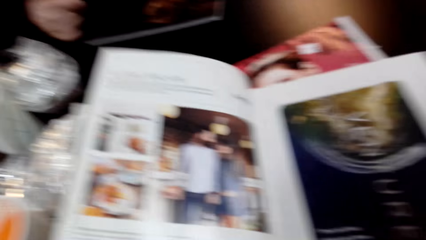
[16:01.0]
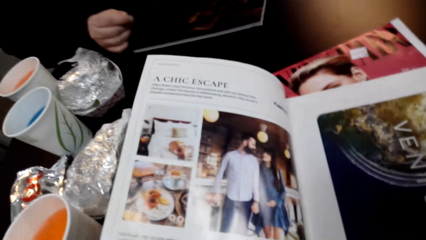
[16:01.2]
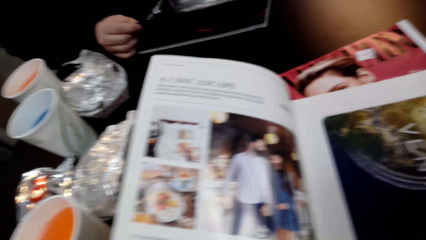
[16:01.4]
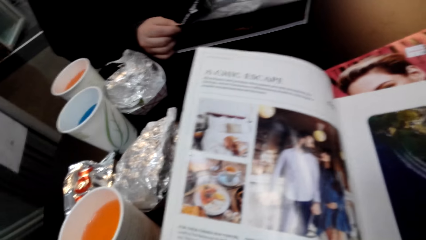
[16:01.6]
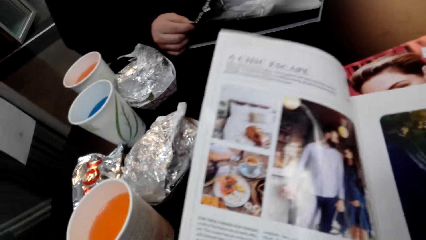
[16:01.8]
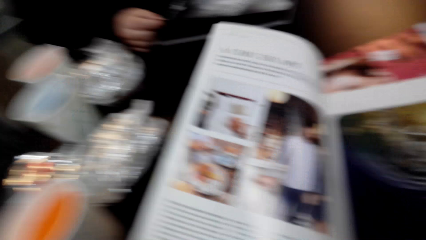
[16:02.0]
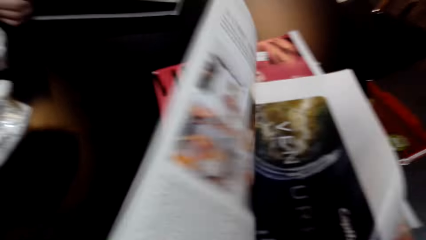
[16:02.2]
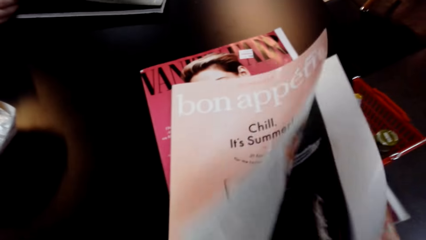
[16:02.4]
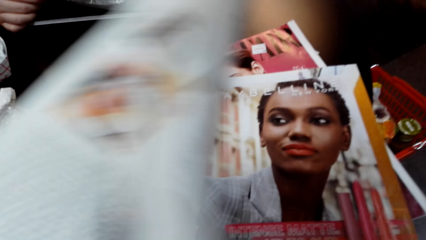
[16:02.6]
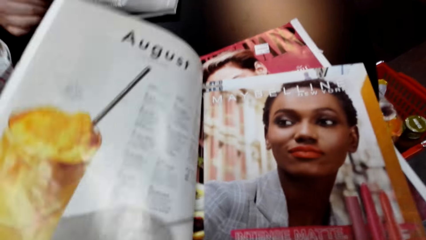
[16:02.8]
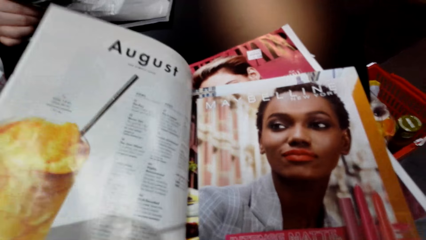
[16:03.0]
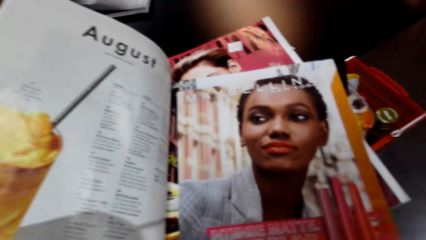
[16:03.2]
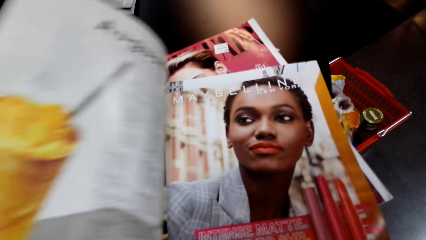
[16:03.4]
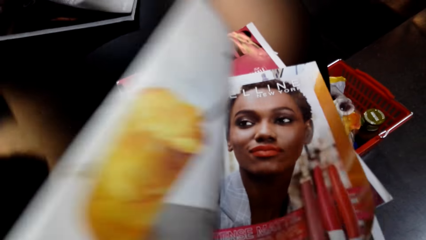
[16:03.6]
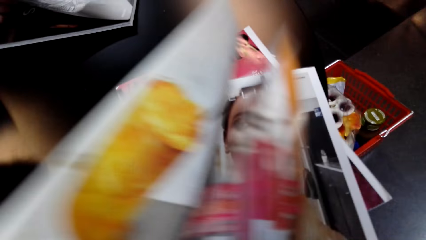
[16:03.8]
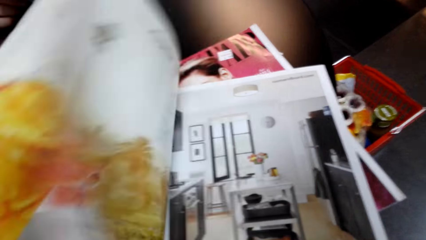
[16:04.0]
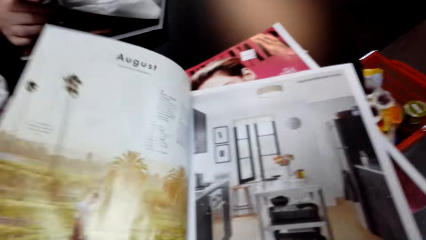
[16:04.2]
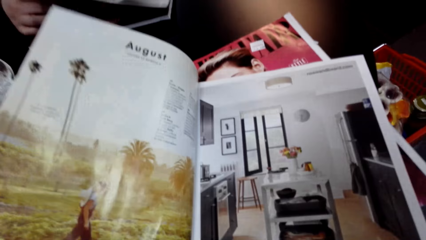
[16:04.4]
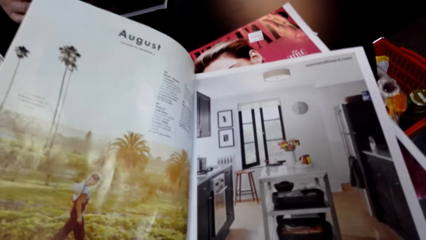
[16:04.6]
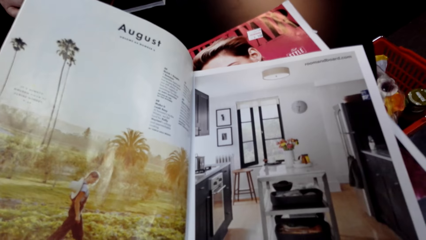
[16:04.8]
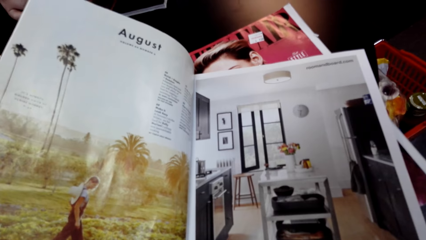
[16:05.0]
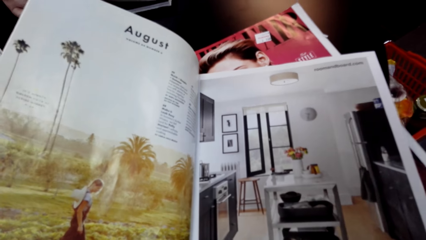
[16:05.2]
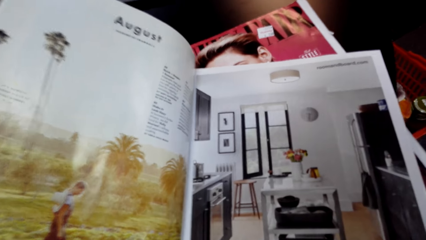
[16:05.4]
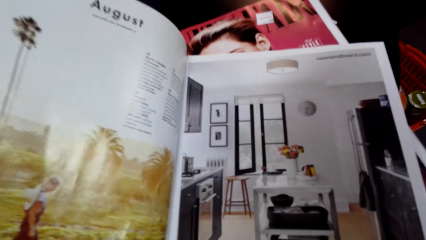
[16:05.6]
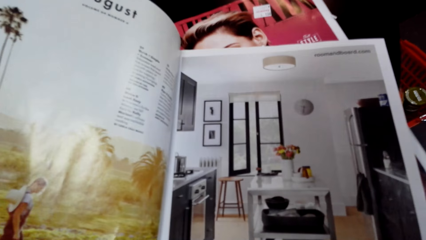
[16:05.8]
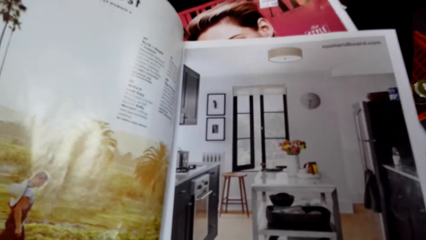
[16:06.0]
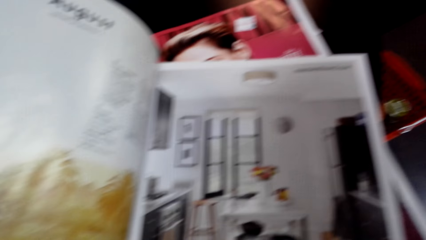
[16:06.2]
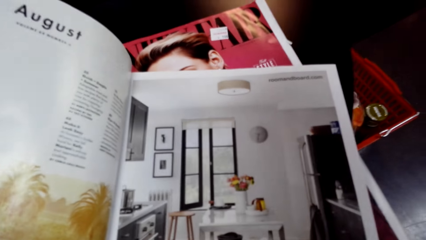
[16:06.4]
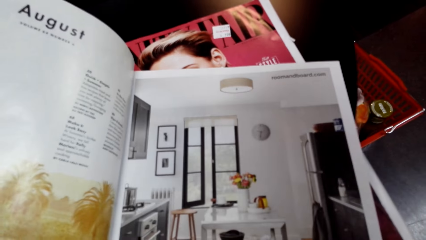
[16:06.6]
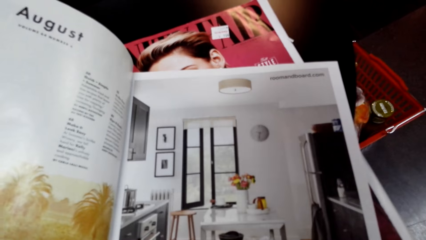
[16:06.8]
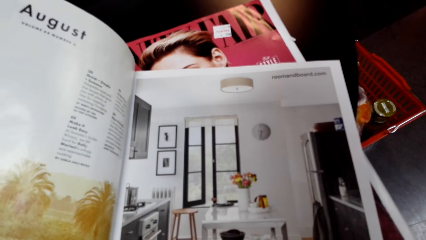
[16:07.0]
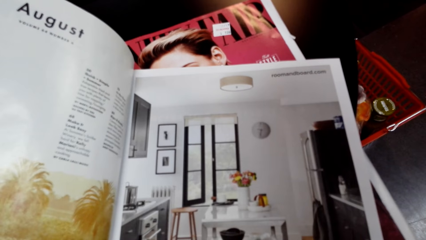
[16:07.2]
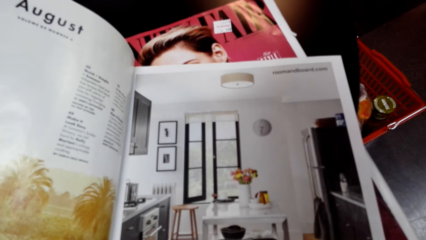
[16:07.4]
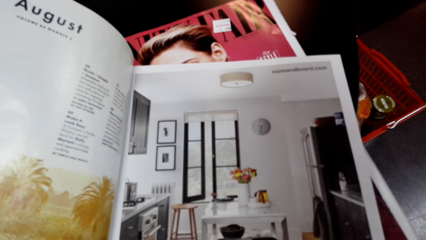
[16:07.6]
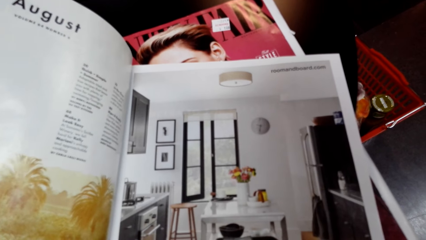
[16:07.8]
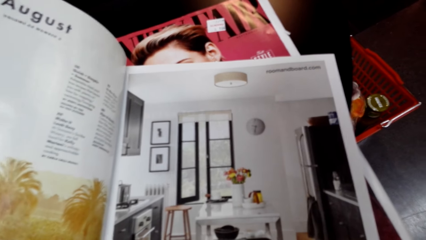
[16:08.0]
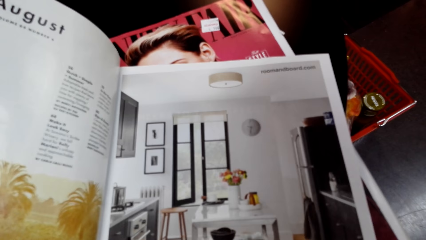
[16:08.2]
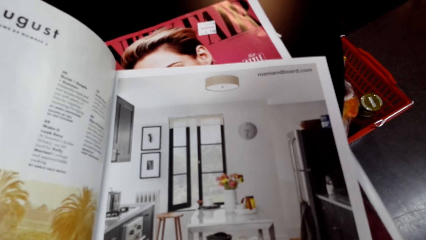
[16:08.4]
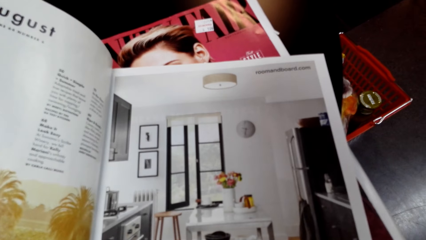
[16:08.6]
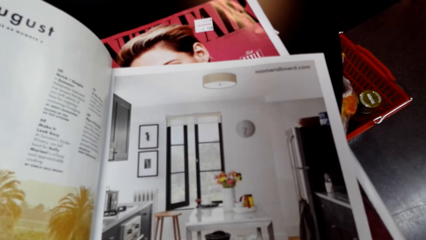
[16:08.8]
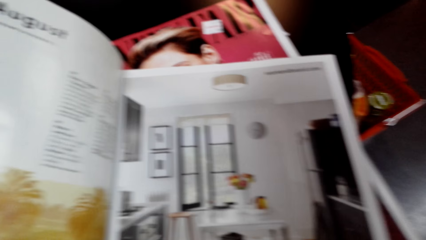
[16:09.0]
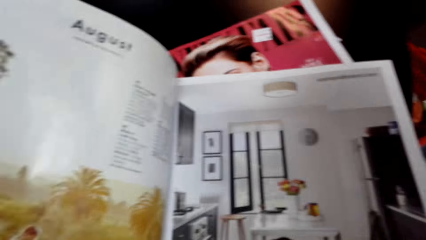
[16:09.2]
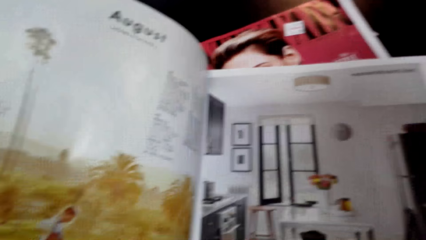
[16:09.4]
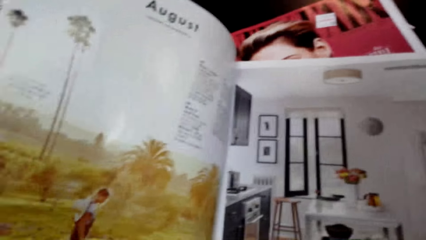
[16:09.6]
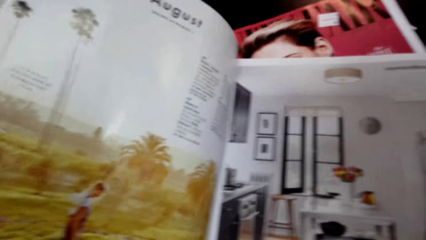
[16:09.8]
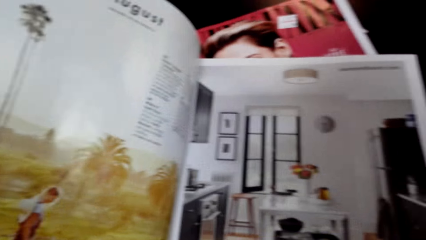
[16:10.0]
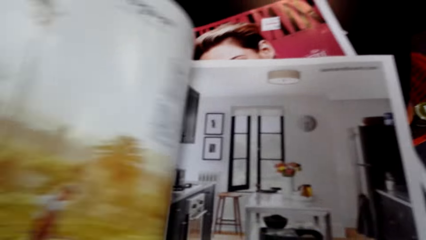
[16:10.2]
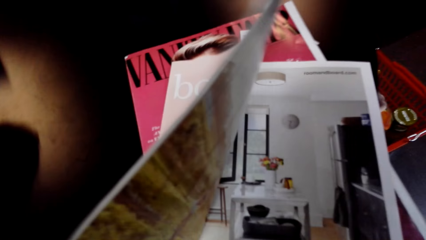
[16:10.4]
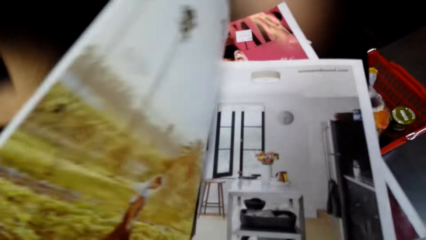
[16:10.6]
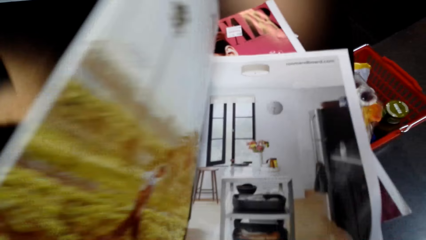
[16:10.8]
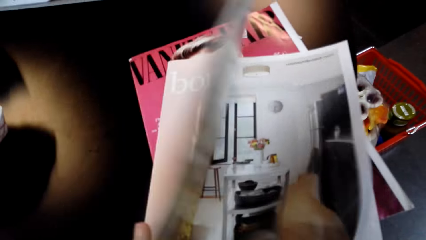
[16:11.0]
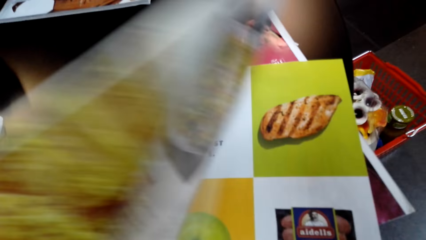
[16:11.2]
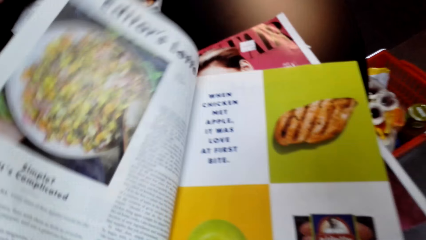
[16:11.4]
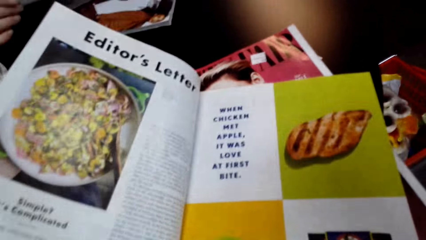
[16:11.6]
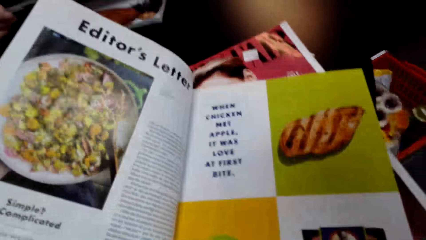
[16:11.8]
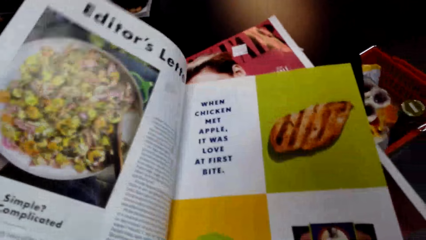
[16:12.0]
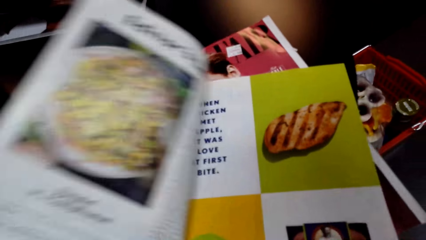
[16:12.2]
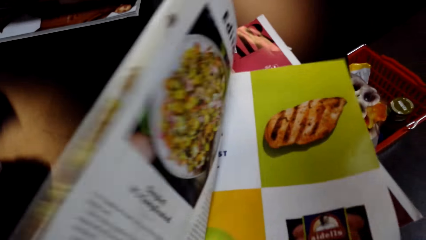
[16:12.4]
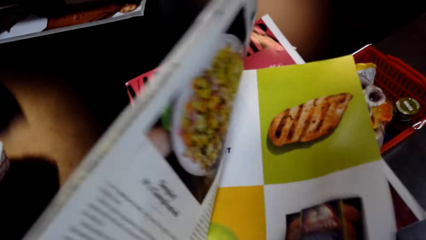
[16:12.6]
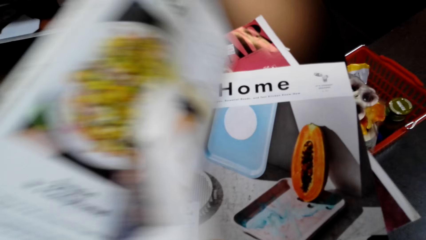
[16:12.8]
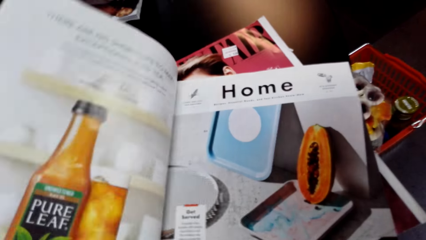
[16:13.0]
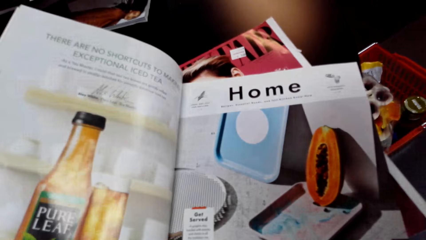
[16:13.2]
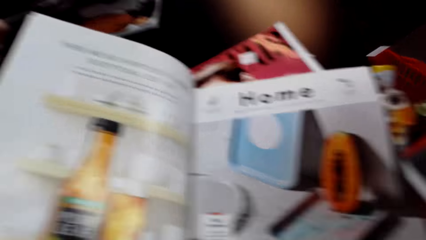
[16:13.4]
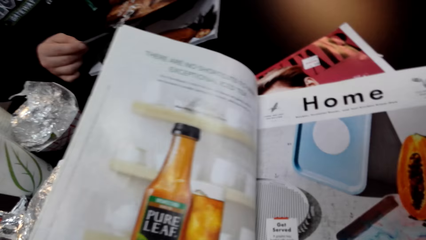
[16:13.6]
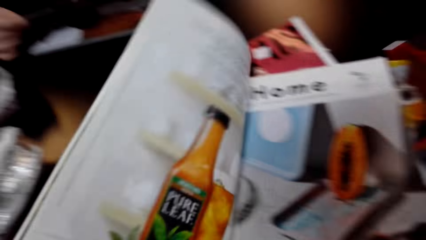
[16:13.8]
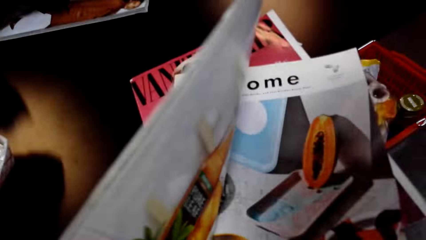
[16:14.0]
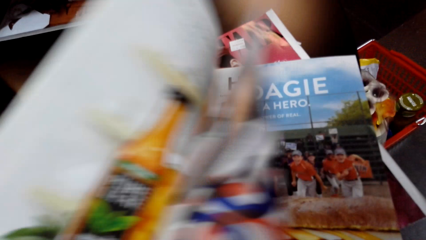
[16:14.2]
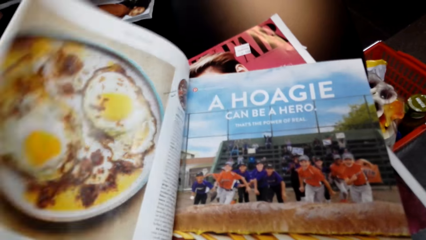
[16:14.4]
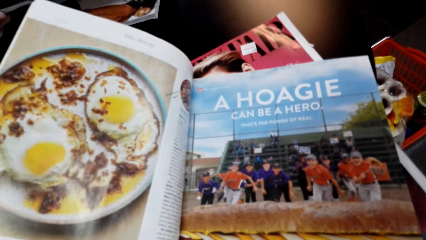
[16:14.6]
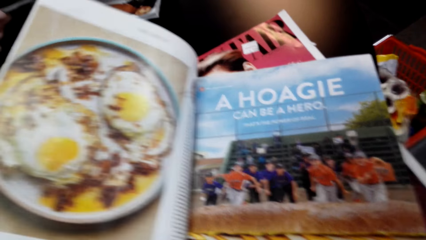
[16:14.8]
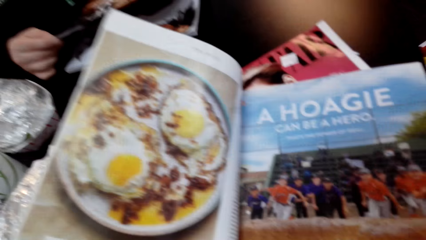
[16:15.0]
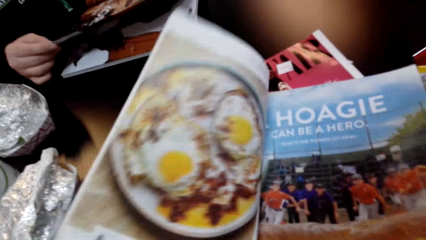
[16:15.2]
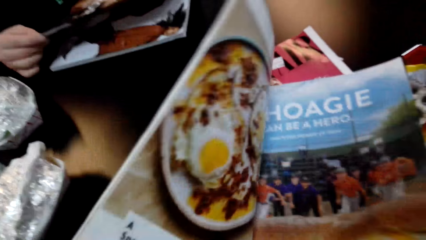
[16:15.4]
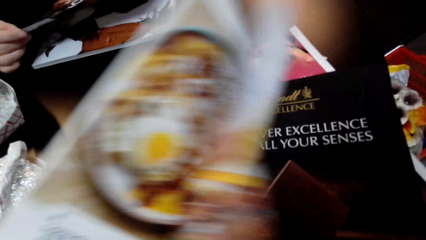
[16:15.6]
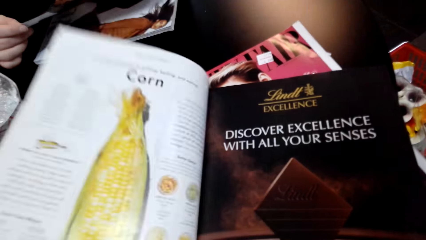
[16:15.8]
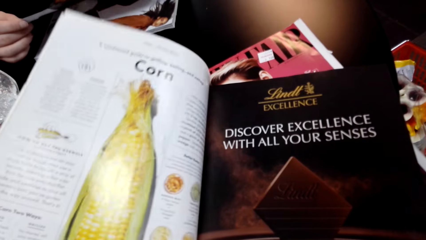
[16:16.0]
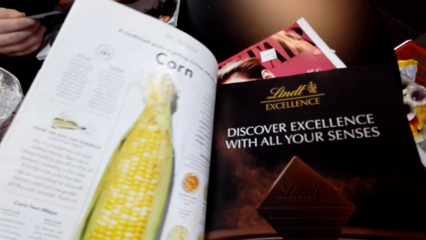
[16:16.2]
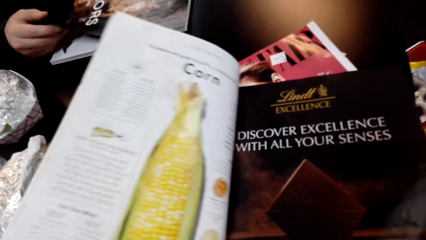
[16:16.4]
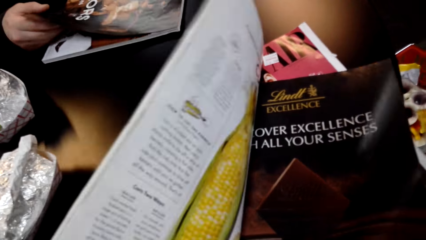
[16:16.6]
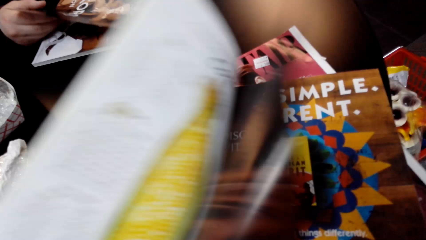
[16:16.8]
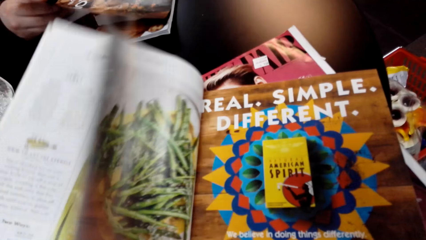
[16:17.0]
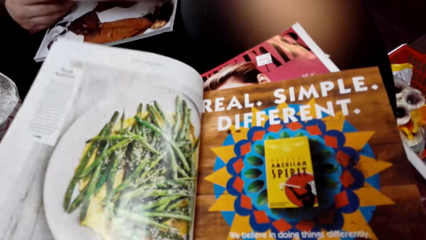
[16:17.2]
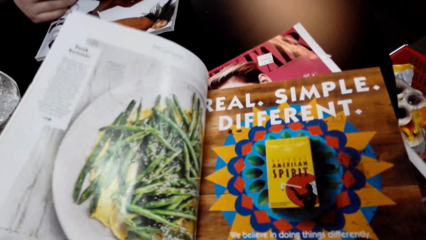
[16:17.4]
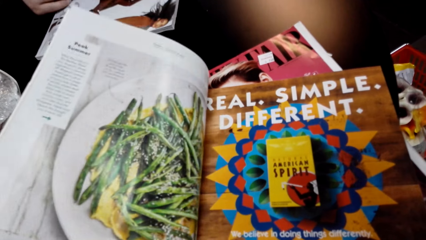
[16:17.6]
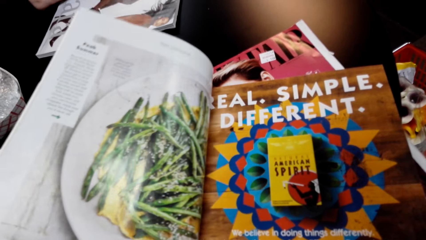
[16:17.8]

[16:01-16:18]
The camera wearer opens the magazine. They read the magazine. They turn a page of the magazine. They turn a page of the magazine again. They read the magazine. They turn a page of the magazine. They read the magazine. They turn a page of the magazine. They read the magazine. They go through the book. They turn a page of the magazine repeatedly.
